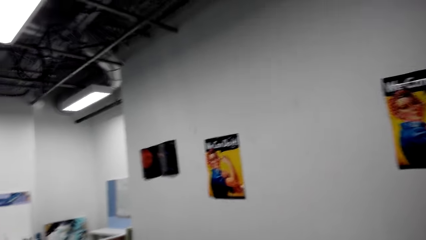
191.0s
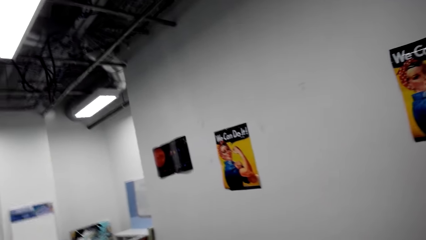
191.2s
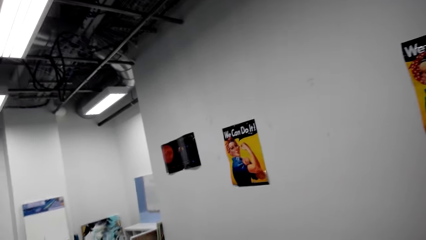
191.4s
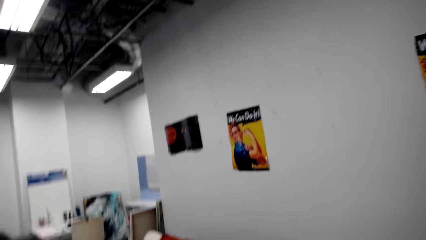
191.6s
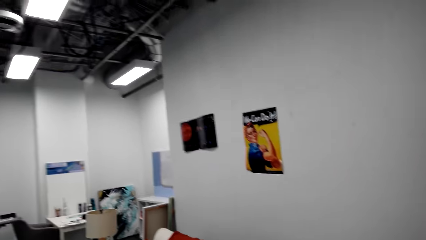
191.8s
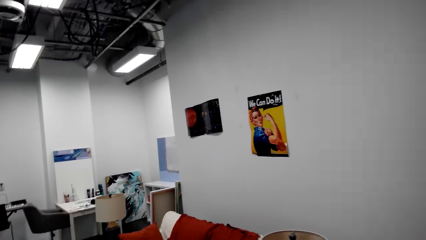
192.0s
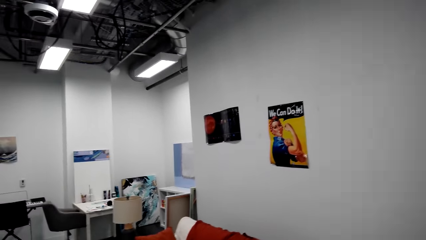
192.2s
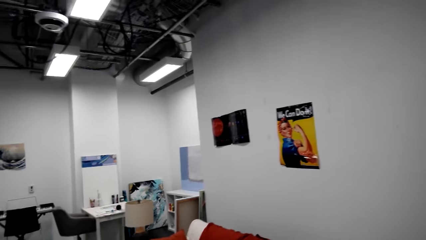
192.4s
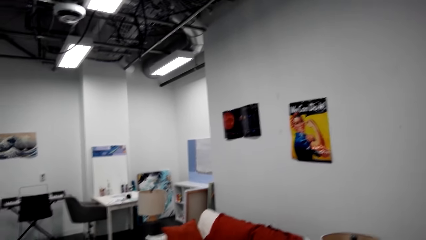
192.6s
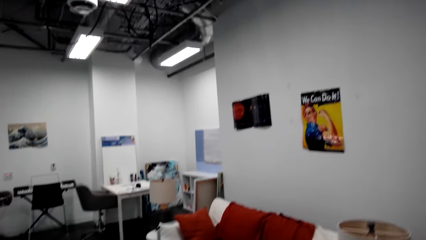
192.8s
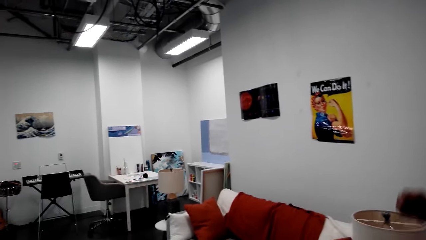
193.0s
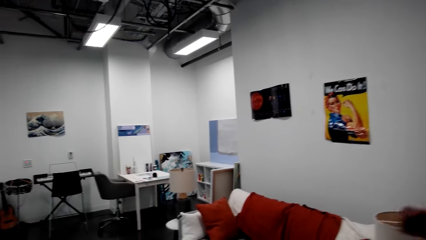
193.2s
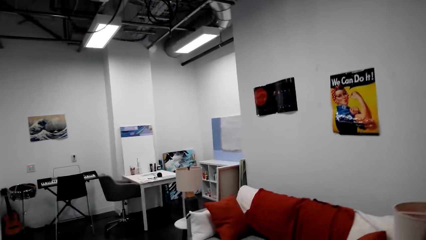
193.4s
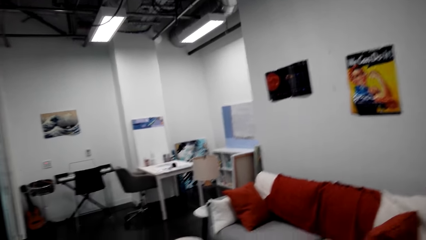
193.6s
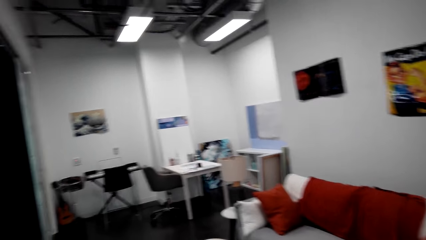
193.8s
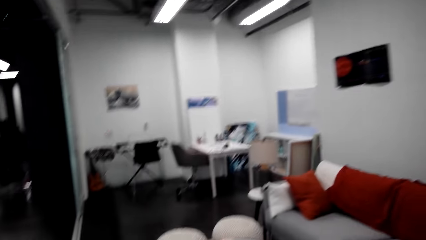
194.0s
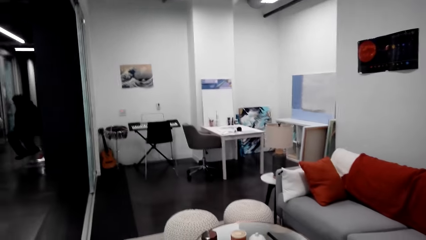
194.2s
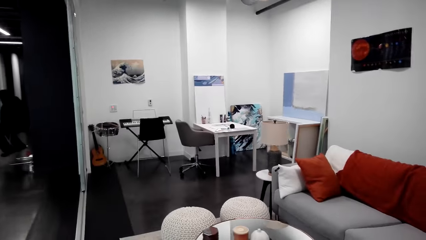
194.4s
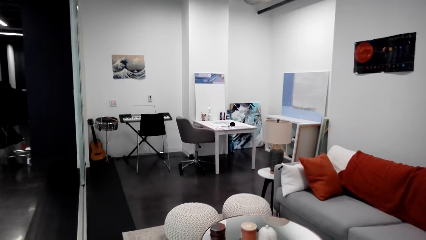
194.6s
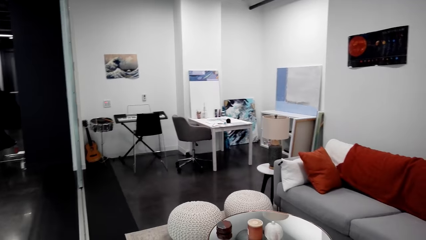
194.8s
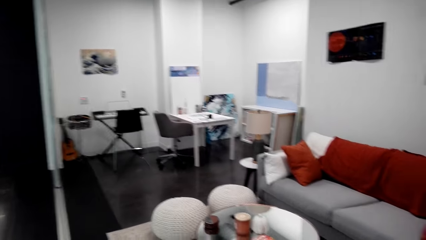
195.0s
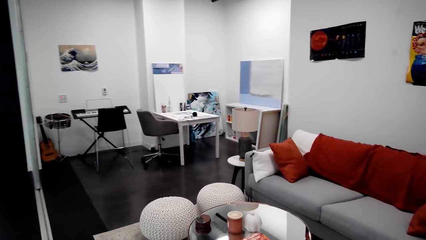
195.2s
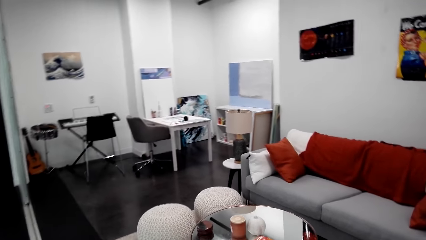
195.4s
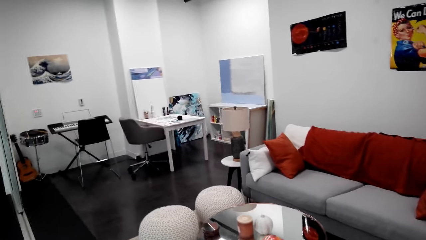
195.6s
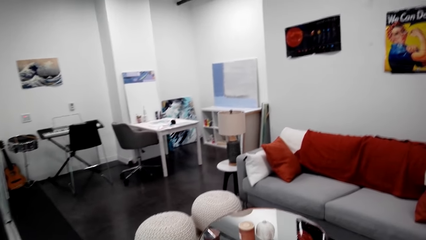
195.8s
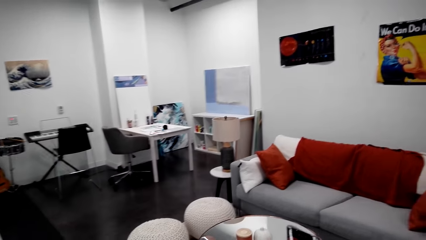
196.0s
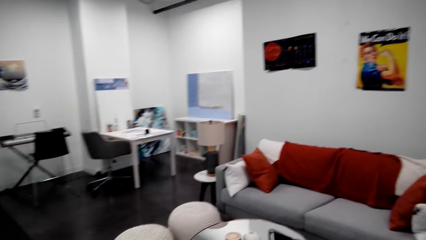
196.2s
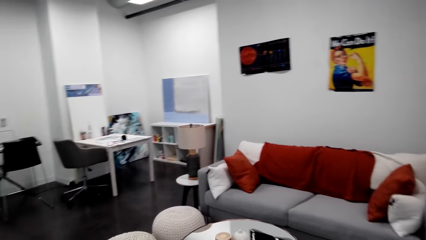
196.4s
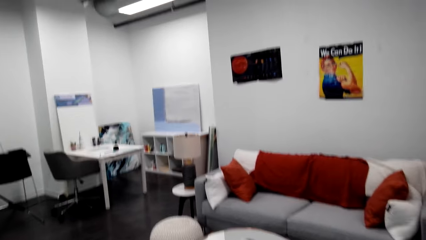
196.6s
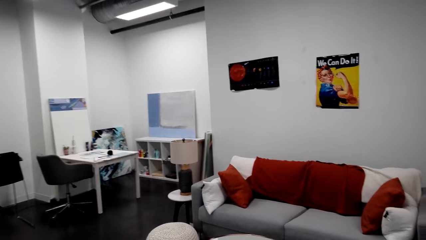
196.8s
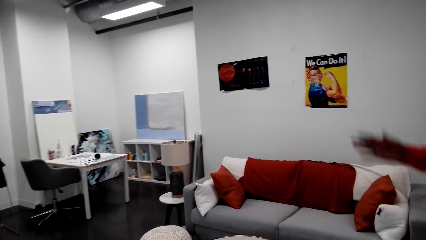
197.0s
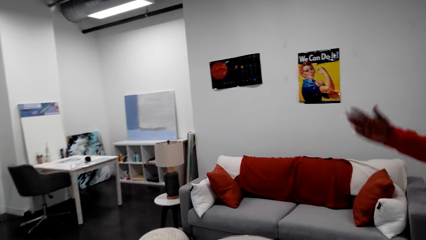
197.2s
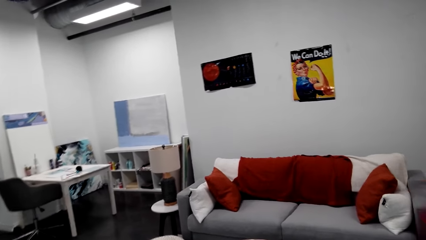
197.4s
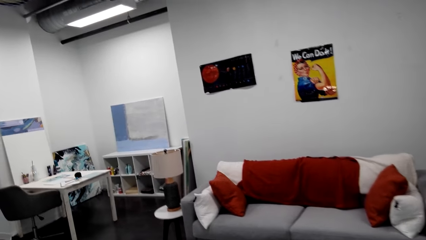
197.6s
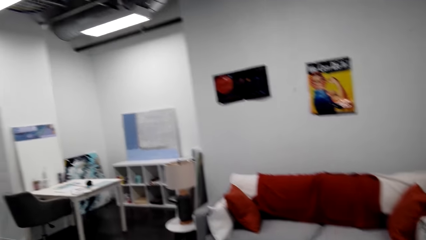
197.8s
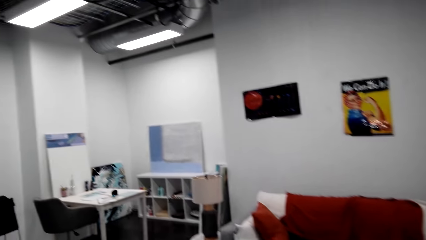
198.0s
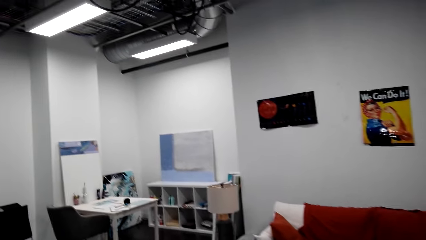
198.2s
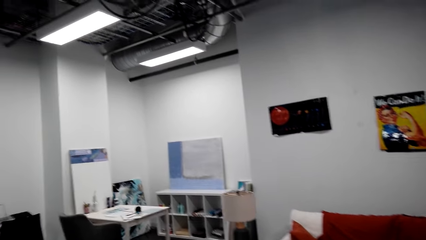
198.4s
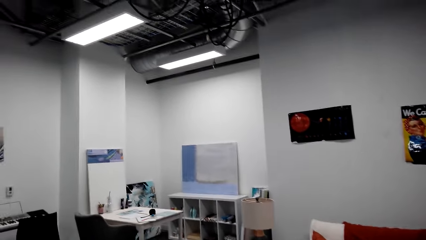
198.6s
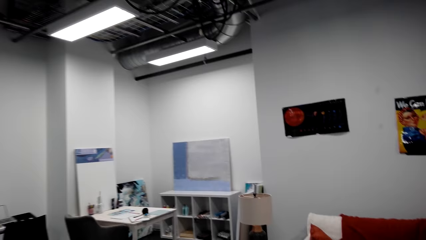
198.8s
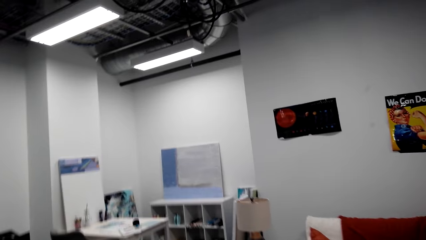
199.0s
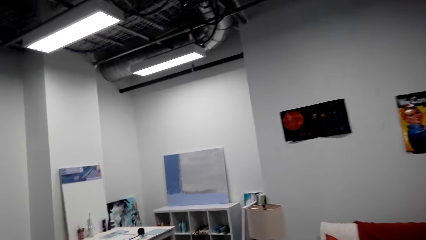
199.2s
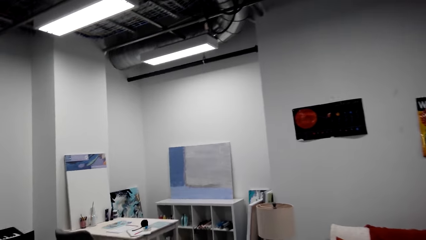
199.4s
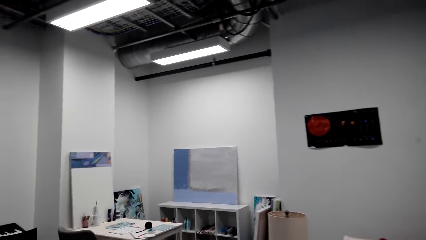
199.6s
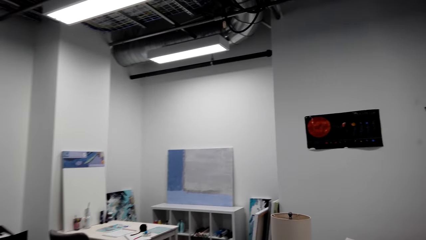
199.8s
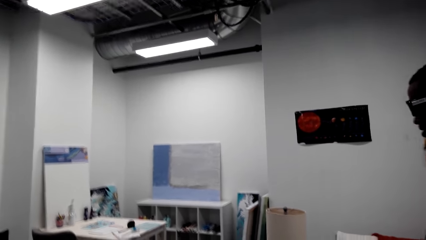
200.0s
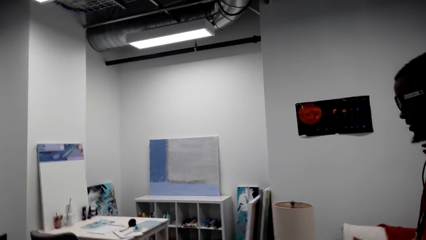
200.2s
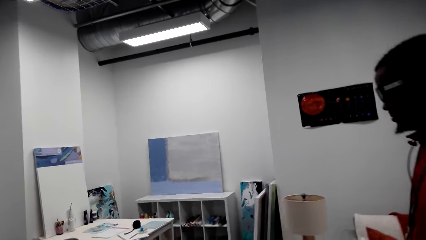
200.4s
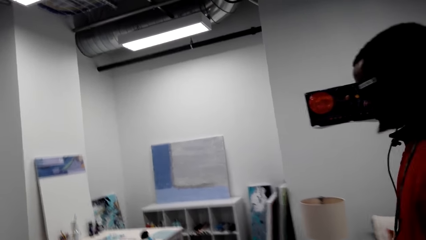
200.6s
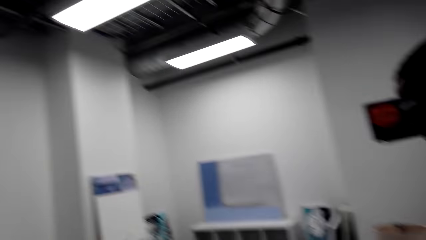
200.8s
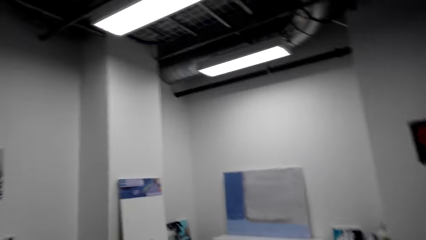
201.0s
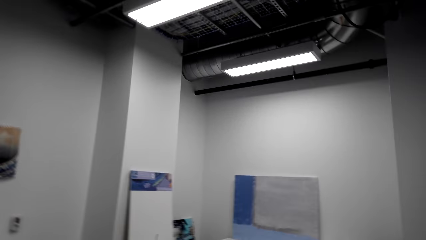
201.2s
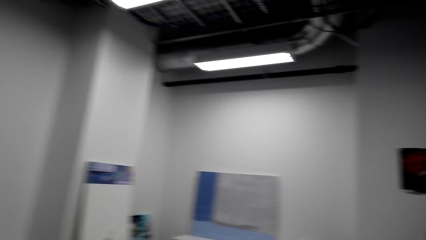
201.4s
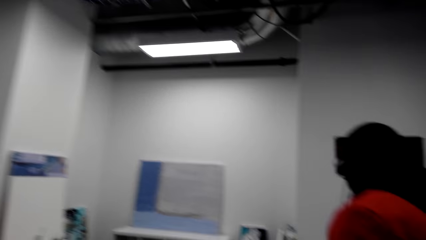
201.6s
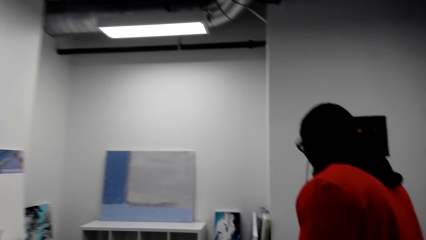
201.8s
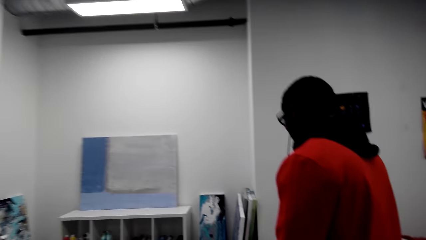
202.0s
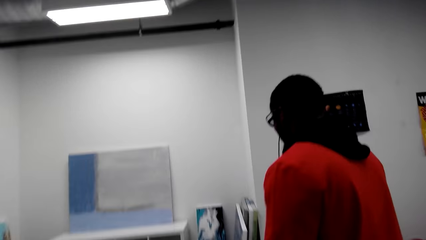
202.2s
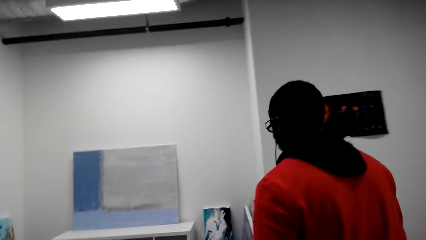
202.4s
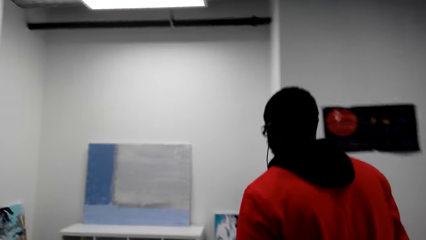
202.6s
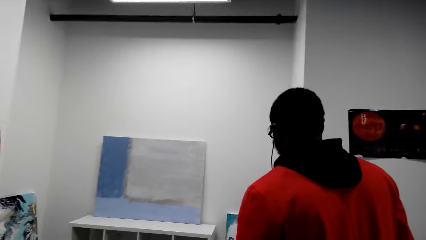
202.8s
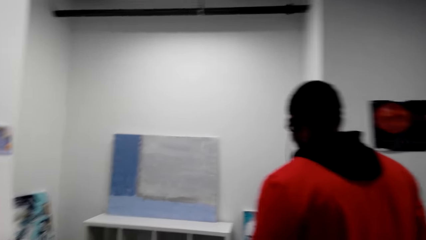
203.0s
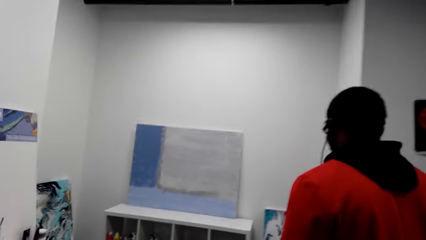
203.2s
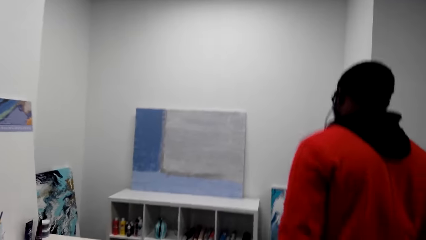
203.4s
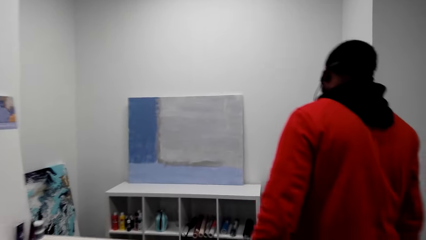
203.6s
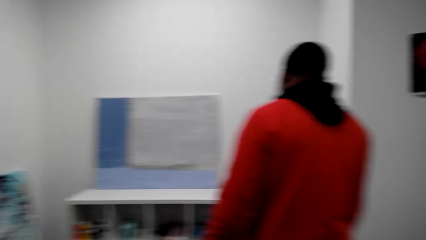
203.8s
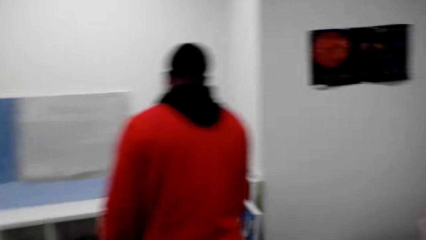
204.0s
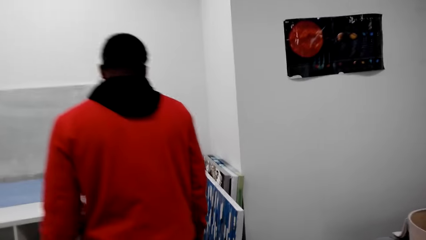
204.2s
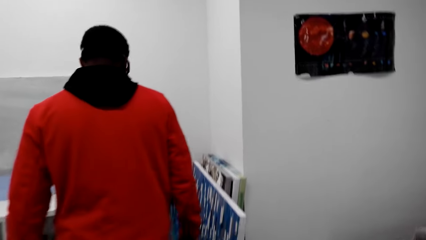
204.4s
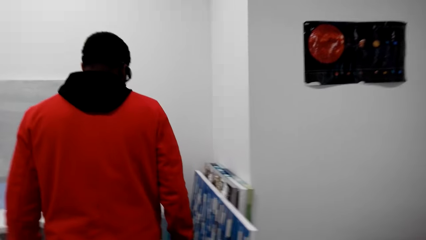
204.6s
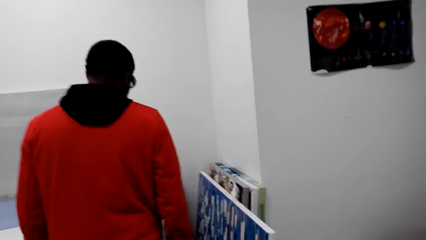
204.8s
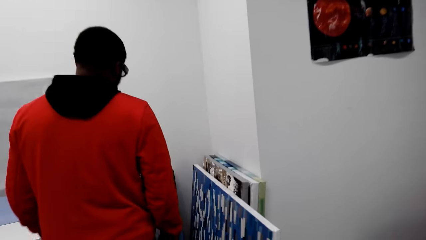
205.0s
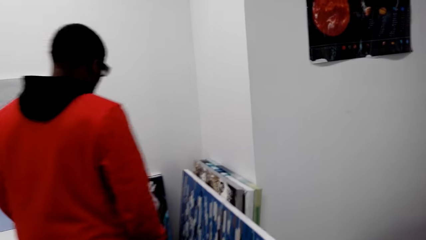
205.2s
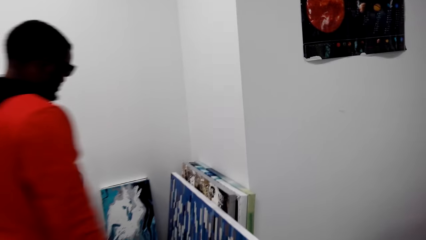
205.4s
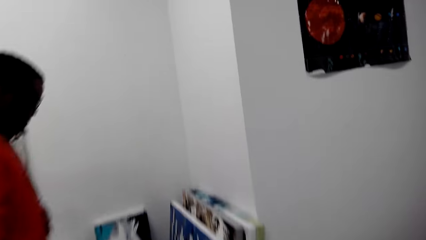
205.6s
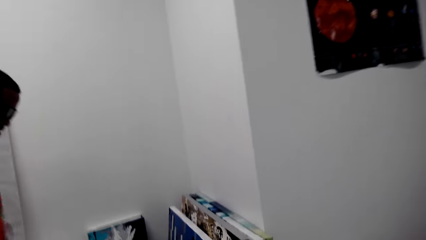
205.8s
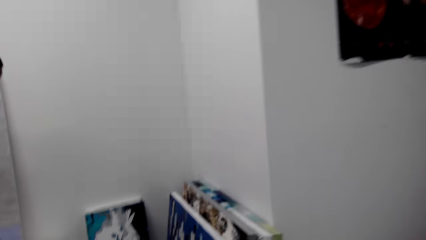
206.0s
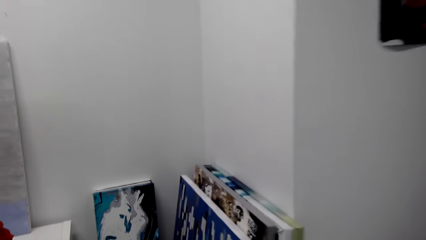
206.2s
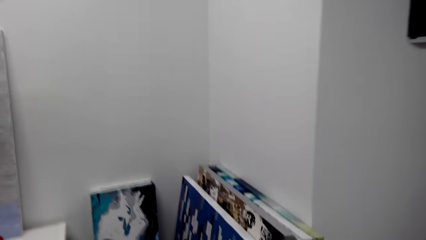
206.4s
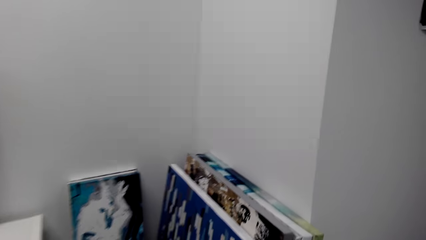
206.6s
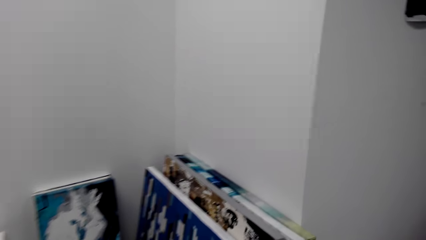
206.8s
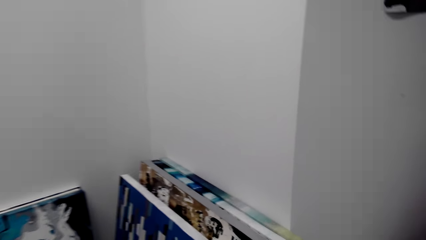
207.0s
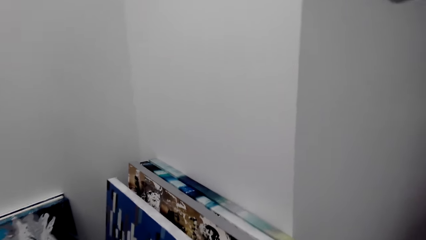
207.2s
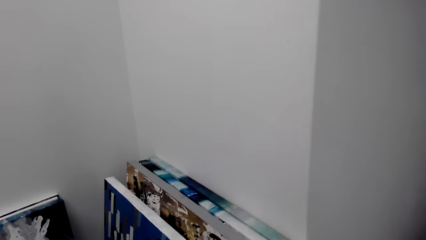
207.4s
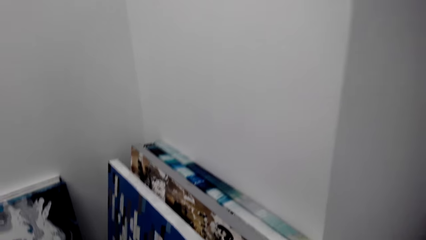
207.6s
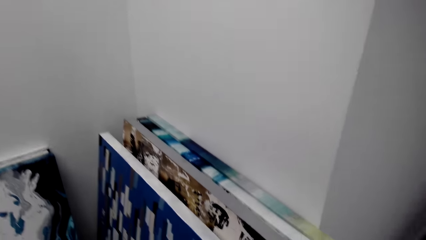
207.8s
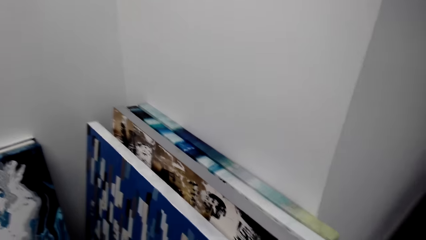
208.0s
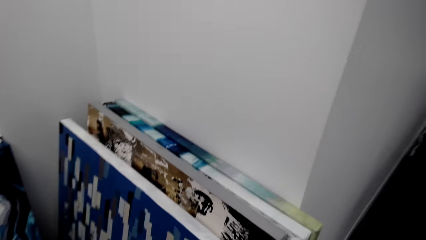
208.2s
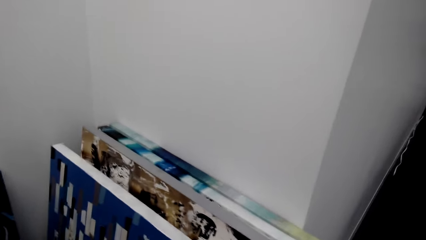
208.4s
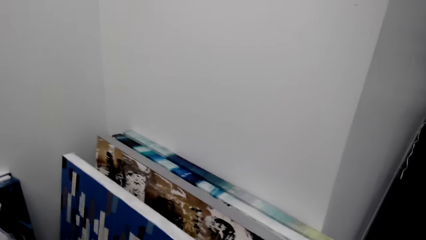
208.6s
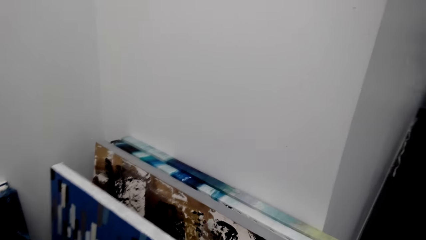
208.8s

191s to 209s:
The camera wearer talks to a man. They laugh. The man moves his hand. The man talks to the camera wearer. The camera wearer walks beside the man. They stop at the paint.
